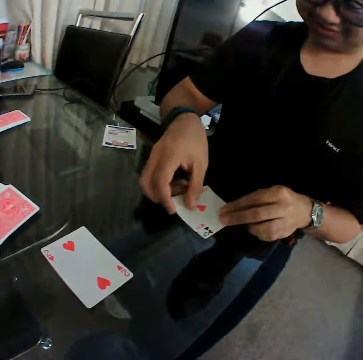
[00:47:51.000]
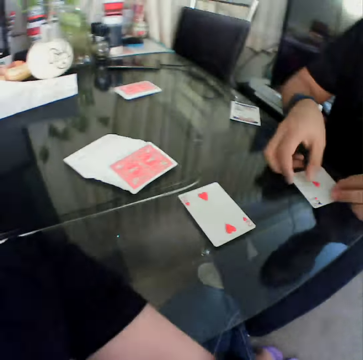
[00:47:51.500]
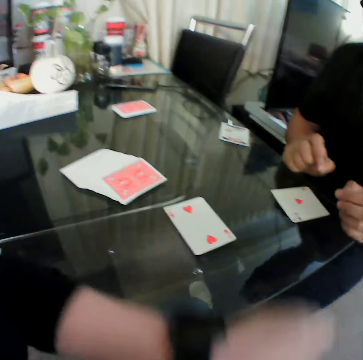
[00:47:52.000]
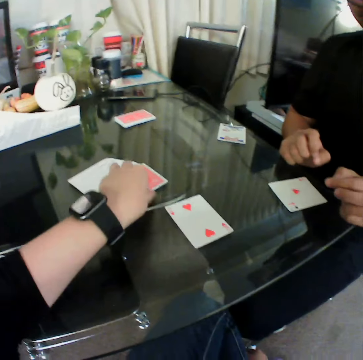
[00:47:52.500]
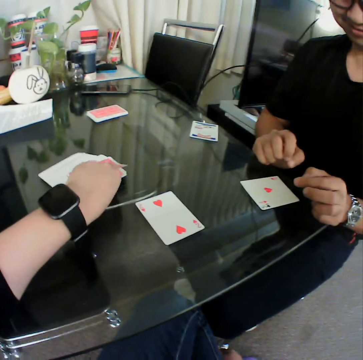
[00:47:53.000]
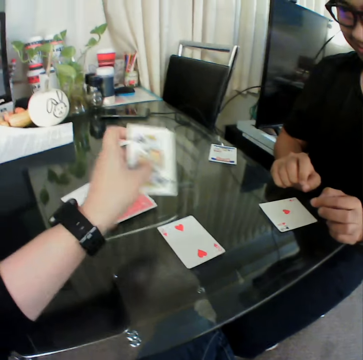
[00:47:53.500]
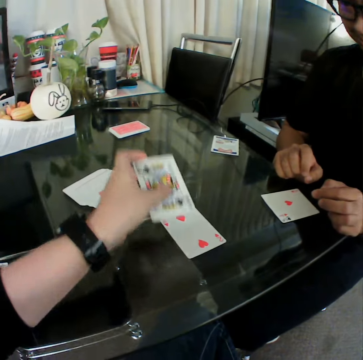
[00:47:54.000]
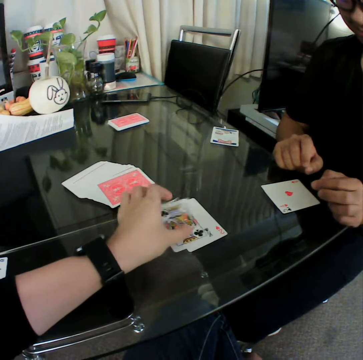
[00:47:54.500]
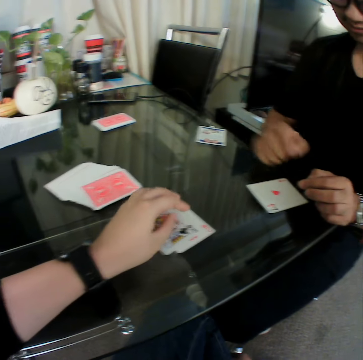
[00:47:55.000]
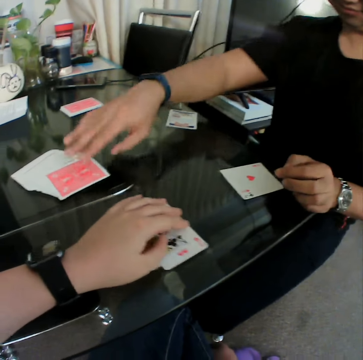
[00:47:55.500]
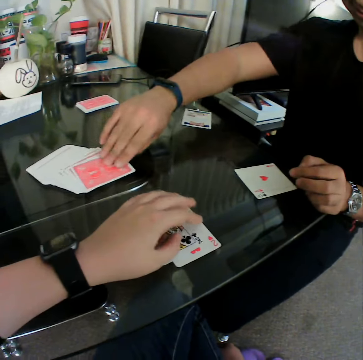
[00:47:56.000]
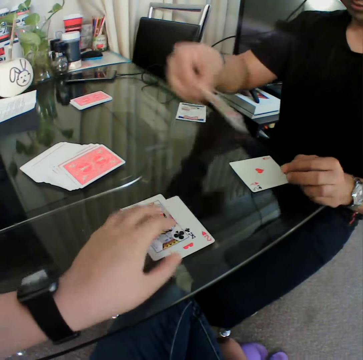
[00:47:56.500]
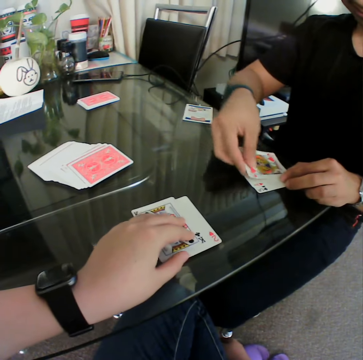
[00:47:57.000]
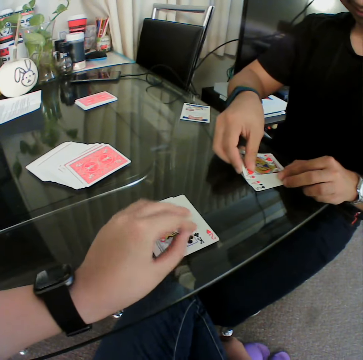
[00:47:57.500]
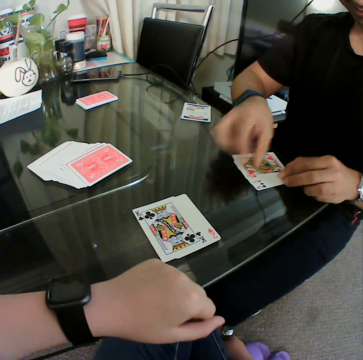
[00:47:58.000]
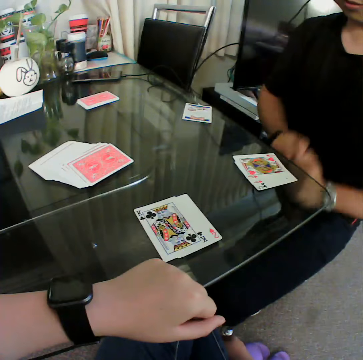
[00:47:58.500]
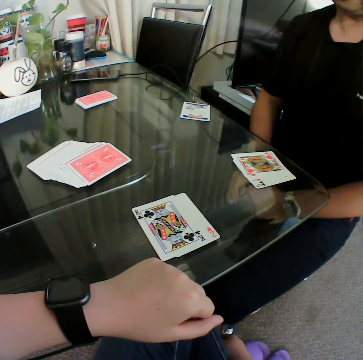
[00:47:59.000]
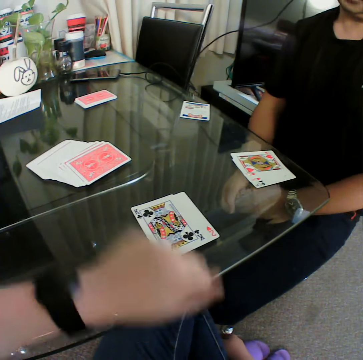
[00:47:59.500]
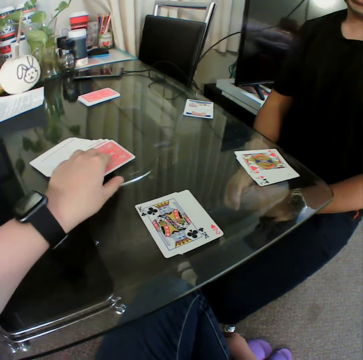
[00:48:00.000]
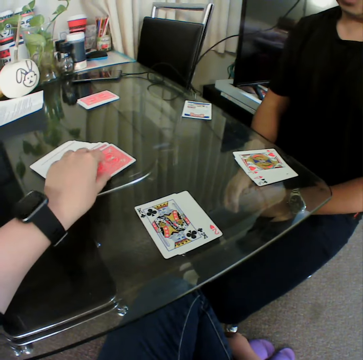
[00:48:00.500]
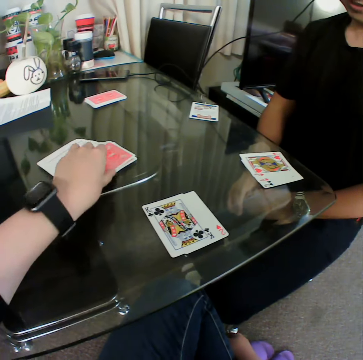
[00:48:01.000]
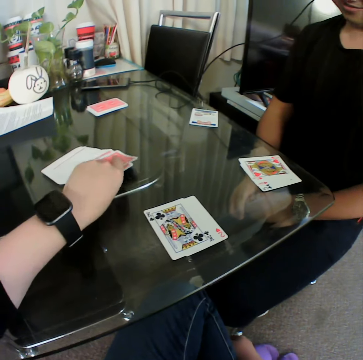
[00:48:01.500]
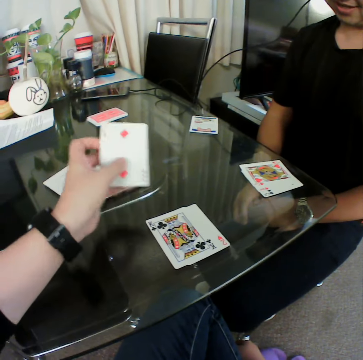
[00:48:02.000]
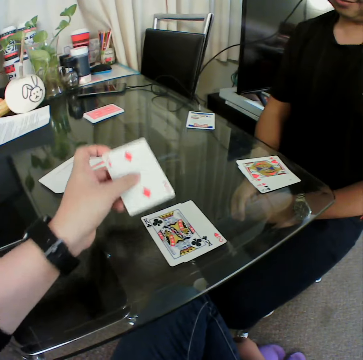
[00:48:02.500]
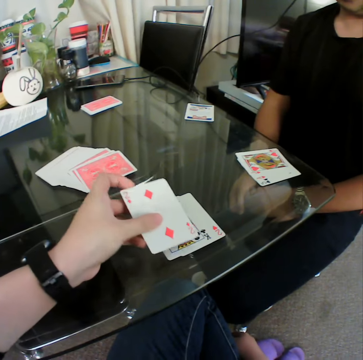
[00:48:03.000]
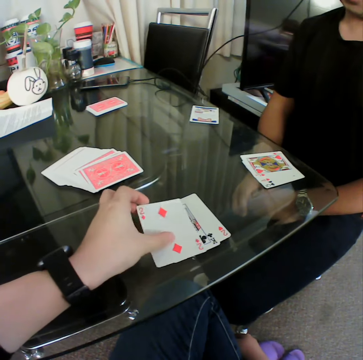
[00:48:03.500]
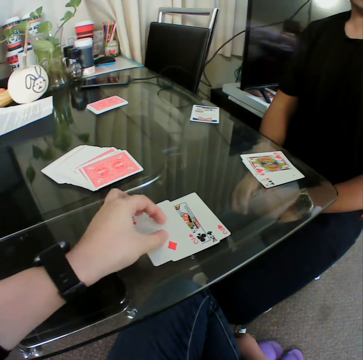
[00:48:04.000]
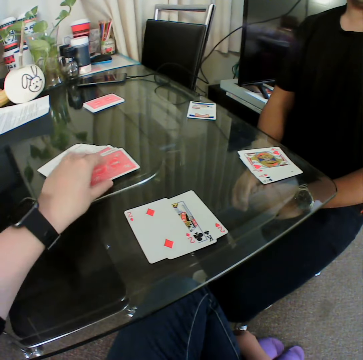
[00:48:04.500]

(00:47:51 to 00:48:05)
The man places the card in his right hand on the table, on a card. The camera wearer picks a card from the deck of cards on the table with his left hand. He checks the card. He places the card in his left hand on the table, on a card. He pulls the cards. The man picks a card from the deck of cards on the table with his right hand. The man places the card in his right hand on the table, on a card. The camera wearer picks a card from the deck of cards on the table with his left hand. He checks the card. He places the card in his left hand on the table, on a card.

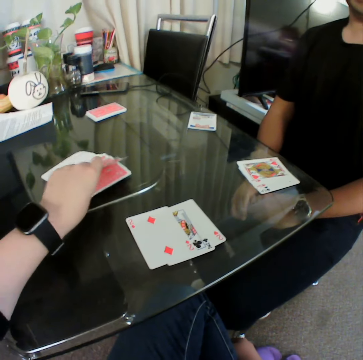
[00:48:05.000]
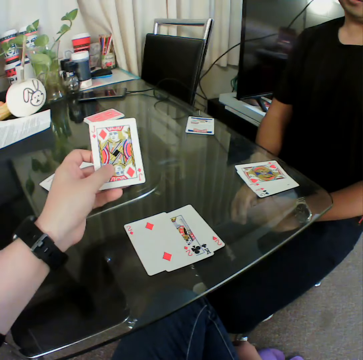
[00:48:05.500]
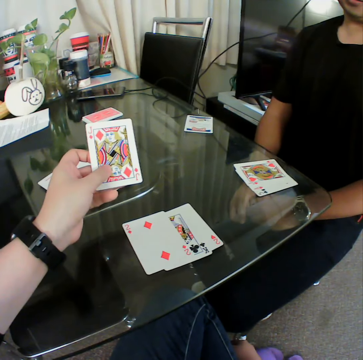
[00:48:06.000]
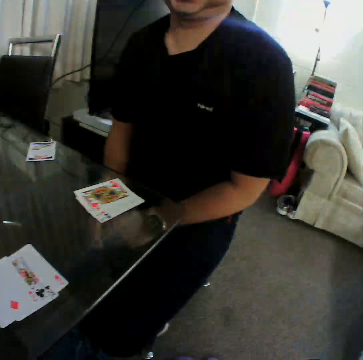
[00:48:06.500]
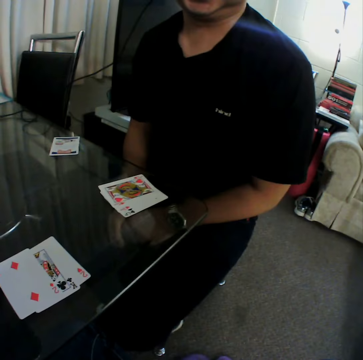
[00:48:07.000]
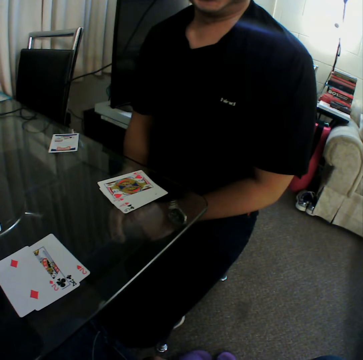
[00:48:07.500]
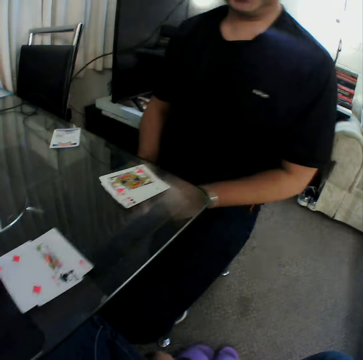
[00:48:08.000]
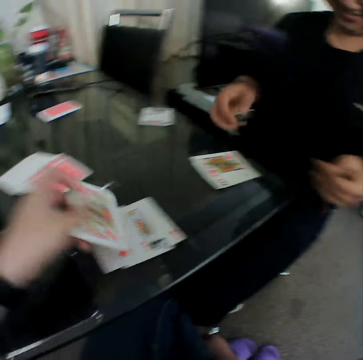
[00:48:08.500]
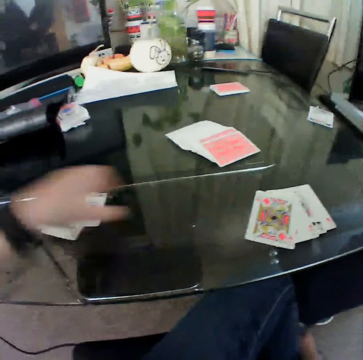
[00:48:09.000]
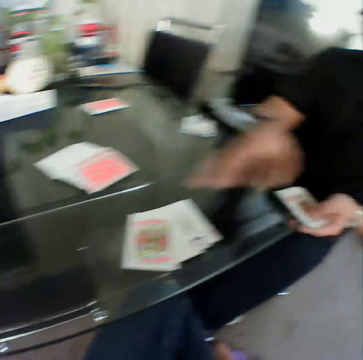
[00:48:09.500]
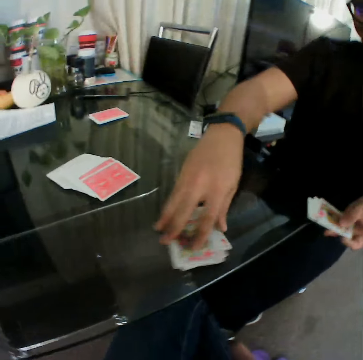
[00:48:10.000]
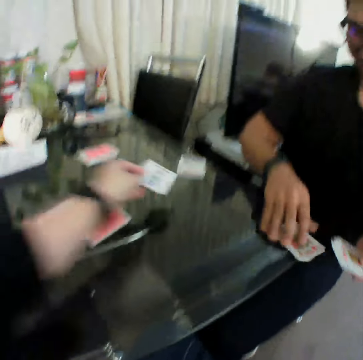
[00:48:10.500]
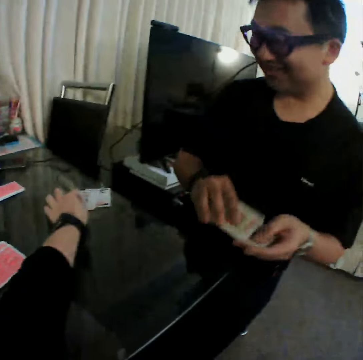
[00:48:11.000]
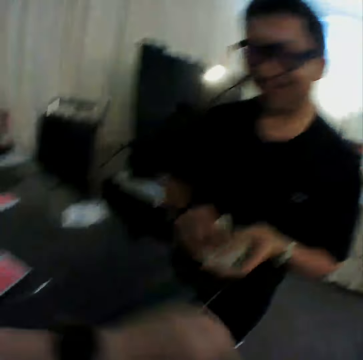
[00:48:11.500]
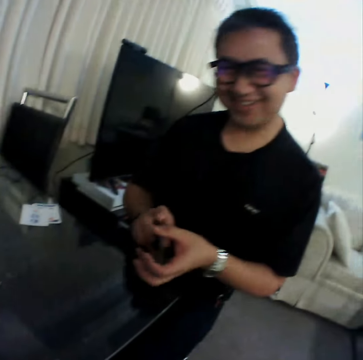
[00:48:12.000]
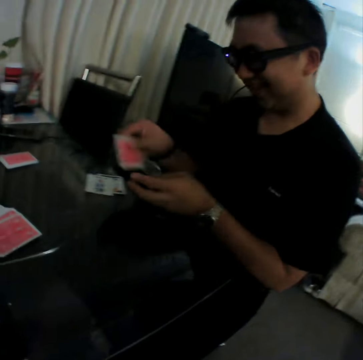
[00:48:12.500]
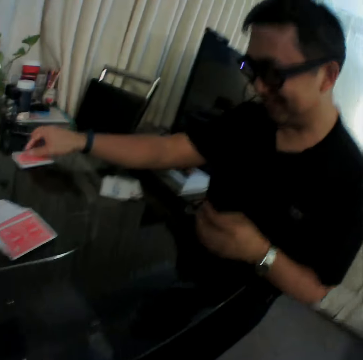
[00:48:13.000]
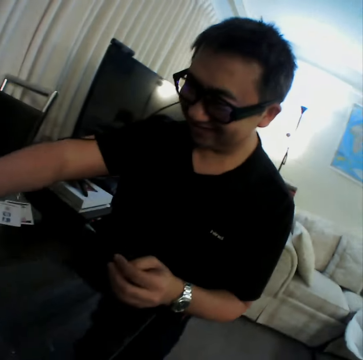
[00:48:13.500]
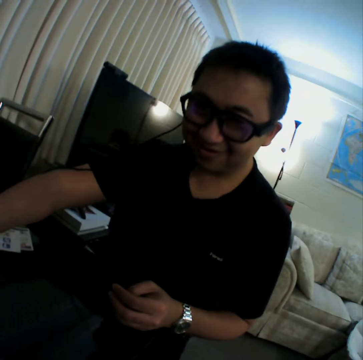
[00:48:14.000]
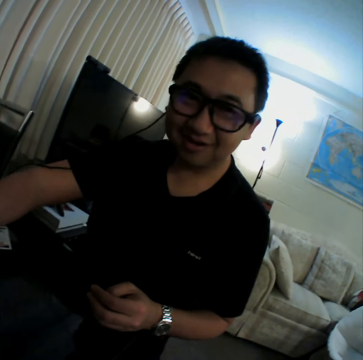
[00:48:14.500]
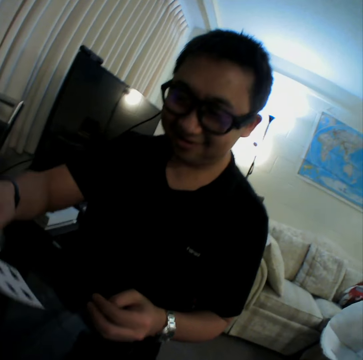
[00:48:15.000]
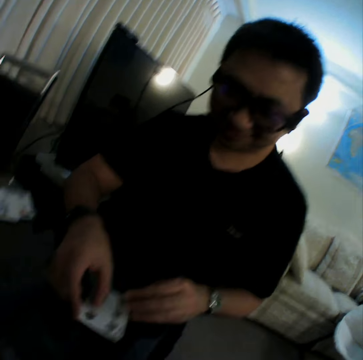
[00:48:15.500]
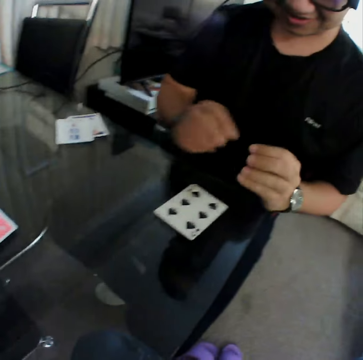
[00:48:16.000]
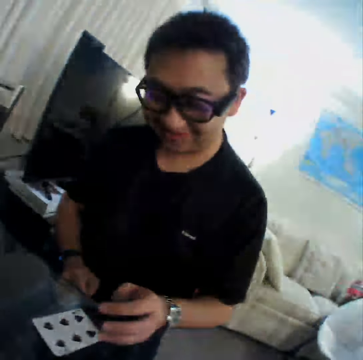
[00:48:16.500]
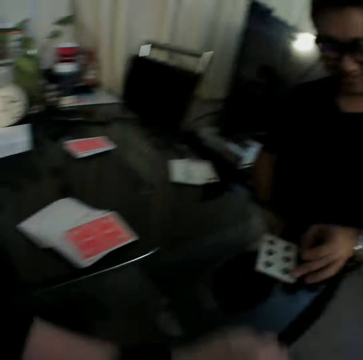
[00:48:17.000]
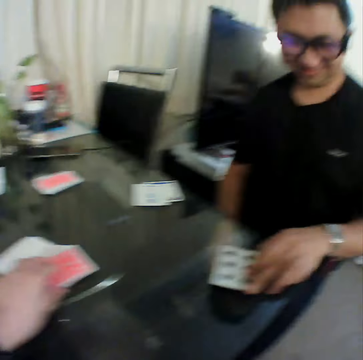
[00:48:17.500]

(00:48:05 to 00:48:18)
The camera wearer picks a card from the deck of cards on the table with his left hand. He checks the card. He places the card in his left hand on the table, on a card. The man gathers the cards on the table with his hands. The camera wearer places the card in his left hand on the table, on a card. The man places the card in his right hand on the table, on a card. The man places the card in his right hand on the table.

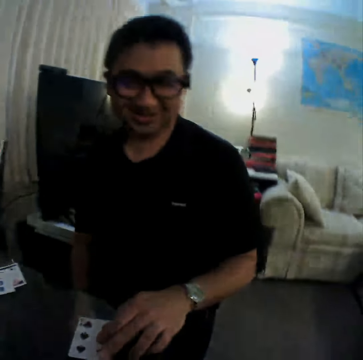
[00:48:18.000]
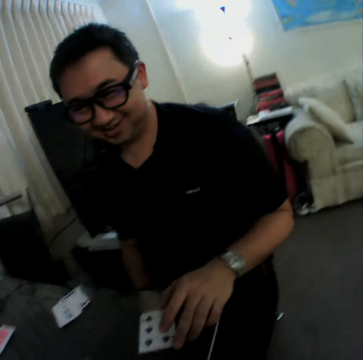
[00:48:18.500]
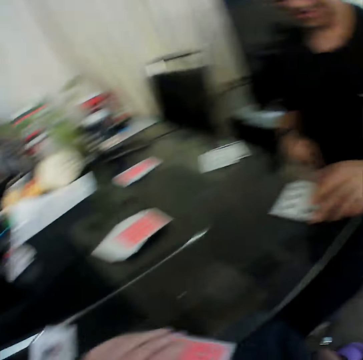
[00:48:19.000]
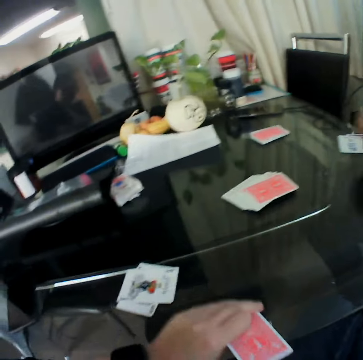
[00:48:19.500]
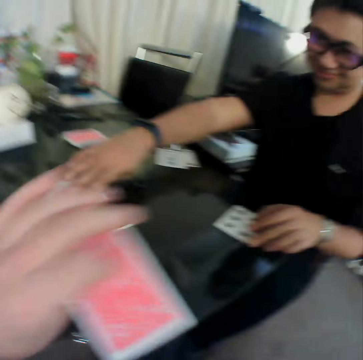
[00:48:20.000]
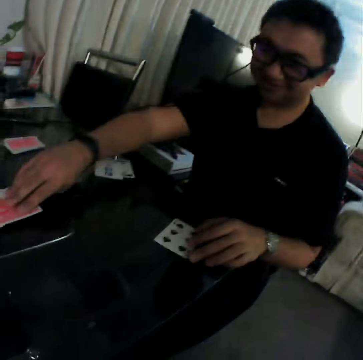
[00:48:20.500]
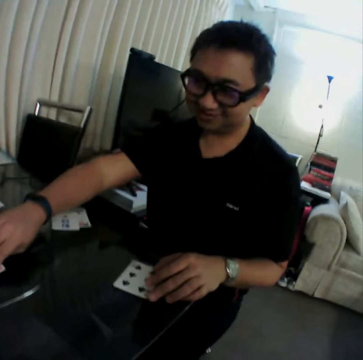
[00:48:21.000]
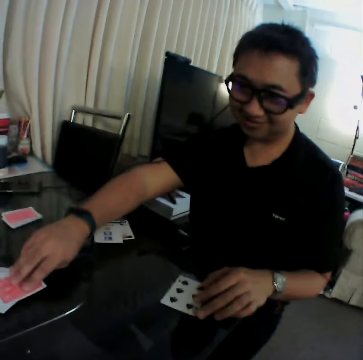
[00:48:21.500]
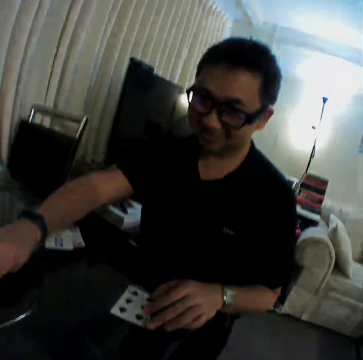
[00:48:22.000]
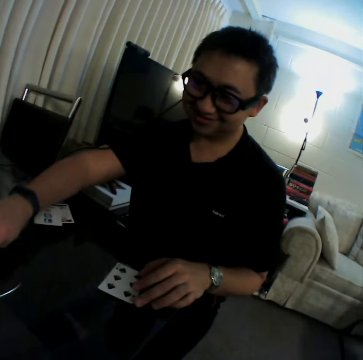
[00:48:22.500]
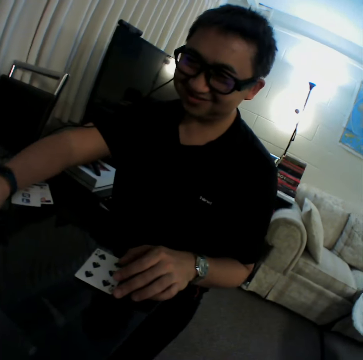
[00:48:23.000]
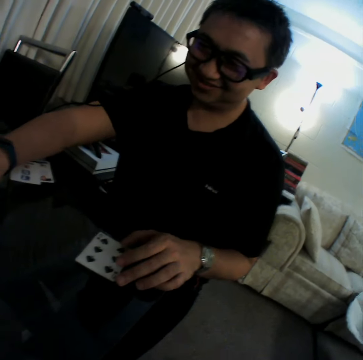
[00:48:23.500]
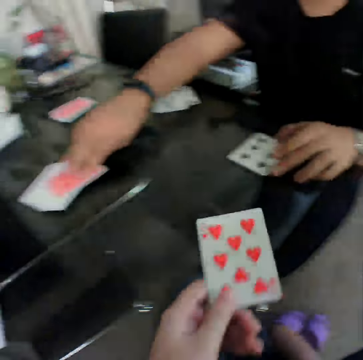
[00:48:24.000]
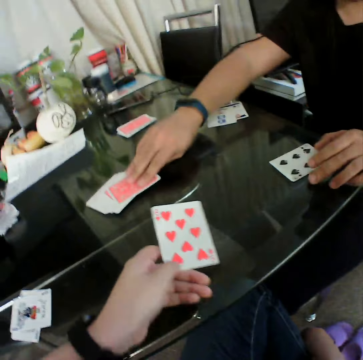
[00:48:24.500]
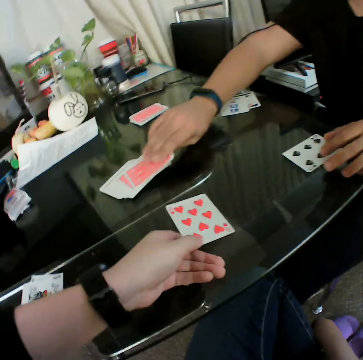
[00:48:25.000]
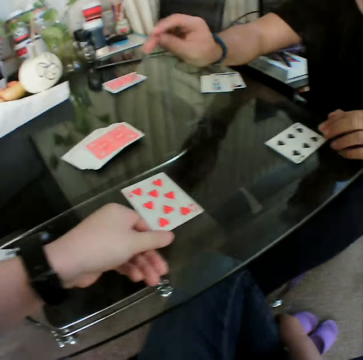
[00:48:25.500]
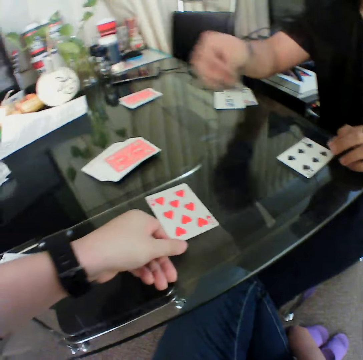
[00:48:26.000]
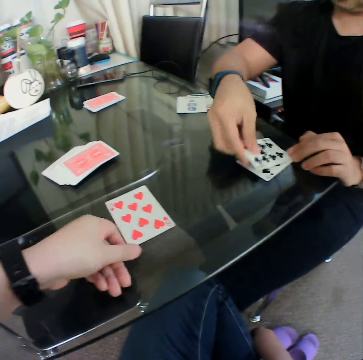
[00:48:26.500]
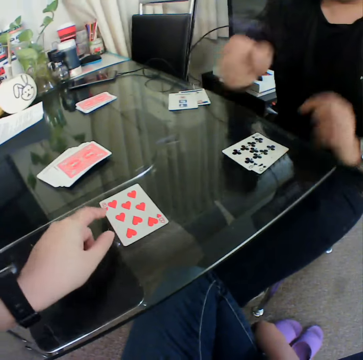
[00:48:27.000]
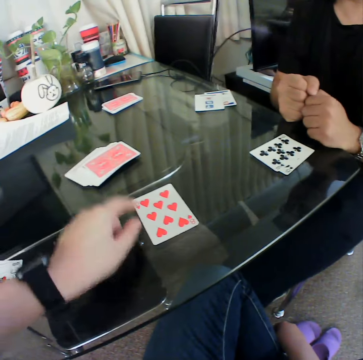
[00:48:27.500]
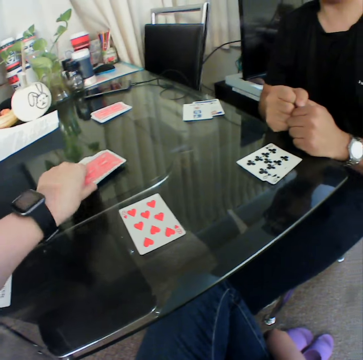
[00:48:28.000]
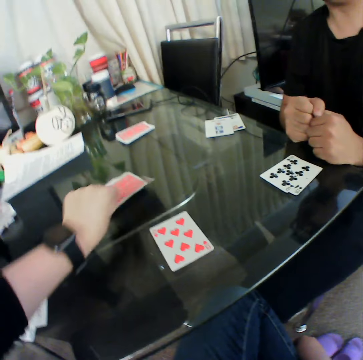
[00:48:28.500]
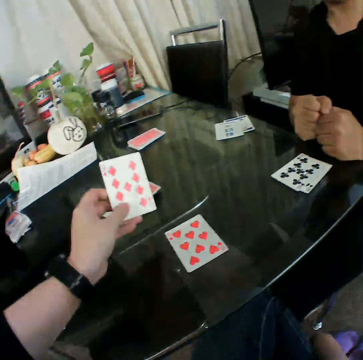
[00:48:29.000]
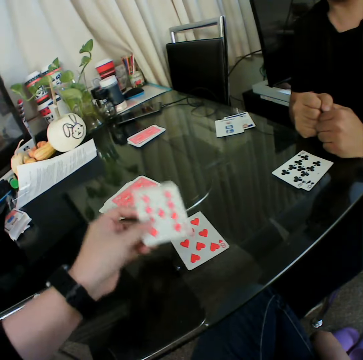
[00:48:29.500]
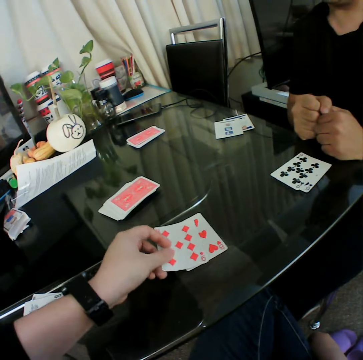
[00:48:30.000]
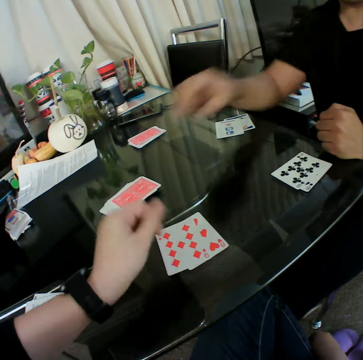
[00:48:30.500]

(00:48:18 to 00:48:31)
A man holds a card. The camera wearer holds a card. The man picks up a card. The man puts the card on the table. The camera wearer places the card in his left hand on the table. The man picks a card from the deck of cards on the table with his right hand. The man places the card in his right hand on the table, on a card. The camera wearer picks a card from the deck of cards on the table with his left hand. He checks the card. He places the card in his left hand on the table, on a card.
